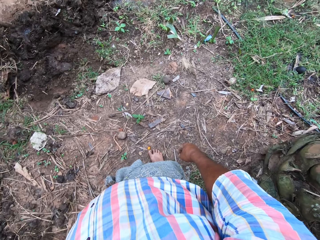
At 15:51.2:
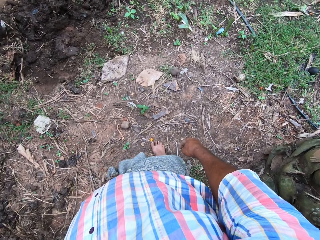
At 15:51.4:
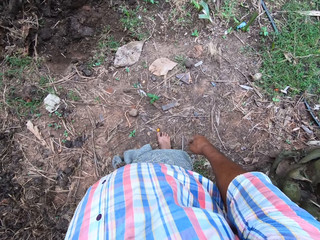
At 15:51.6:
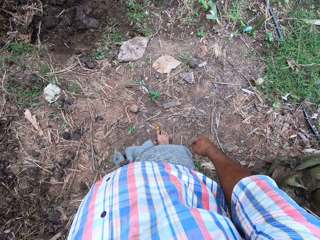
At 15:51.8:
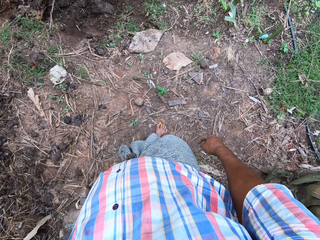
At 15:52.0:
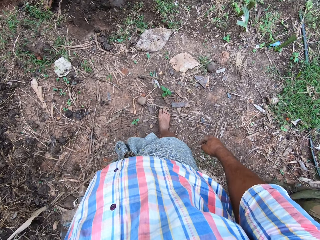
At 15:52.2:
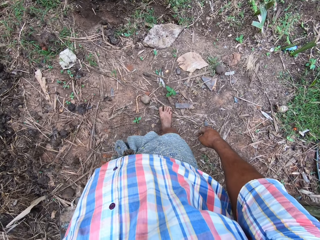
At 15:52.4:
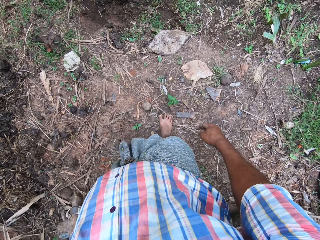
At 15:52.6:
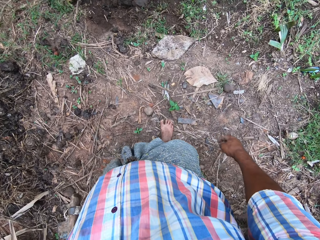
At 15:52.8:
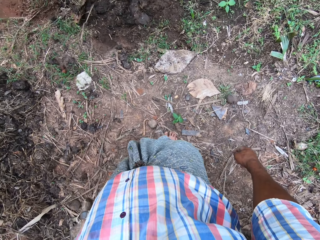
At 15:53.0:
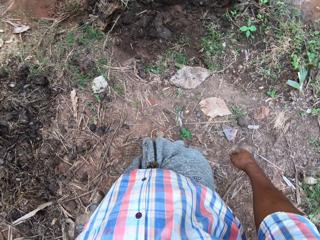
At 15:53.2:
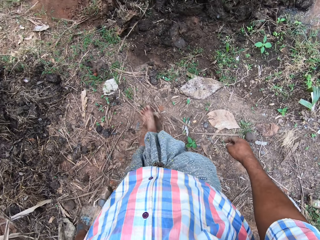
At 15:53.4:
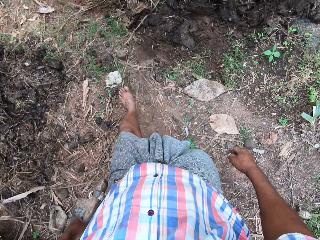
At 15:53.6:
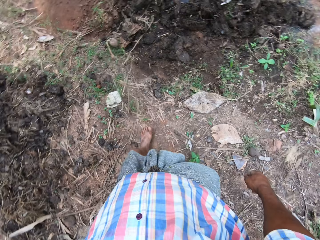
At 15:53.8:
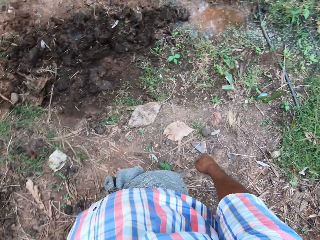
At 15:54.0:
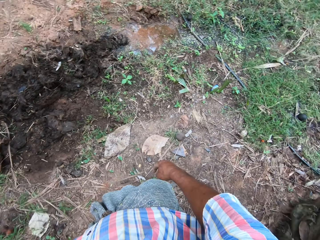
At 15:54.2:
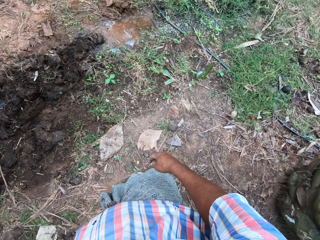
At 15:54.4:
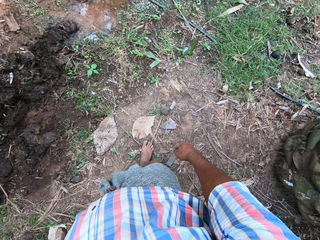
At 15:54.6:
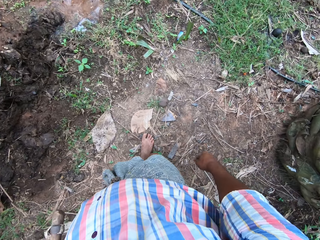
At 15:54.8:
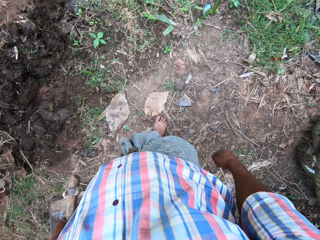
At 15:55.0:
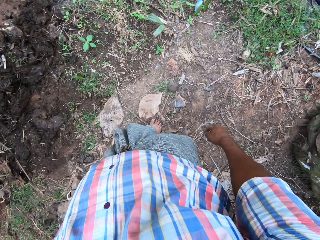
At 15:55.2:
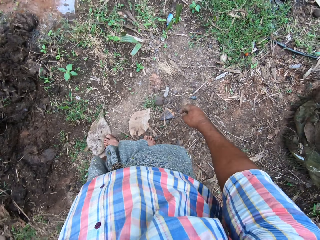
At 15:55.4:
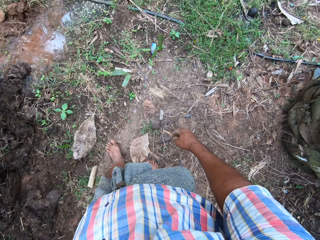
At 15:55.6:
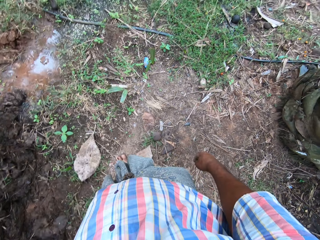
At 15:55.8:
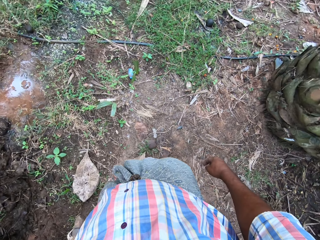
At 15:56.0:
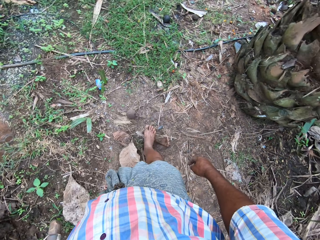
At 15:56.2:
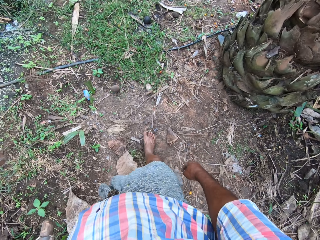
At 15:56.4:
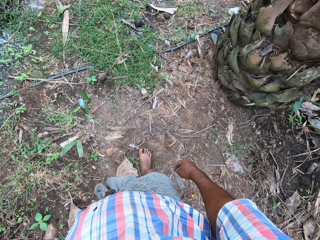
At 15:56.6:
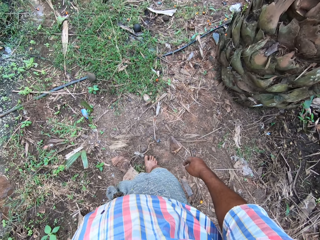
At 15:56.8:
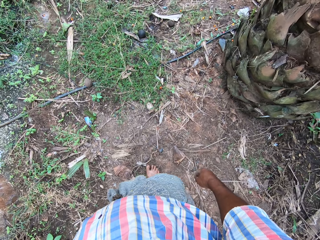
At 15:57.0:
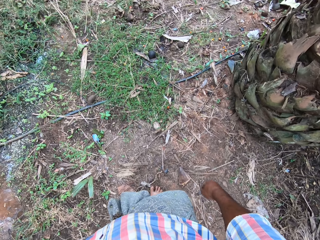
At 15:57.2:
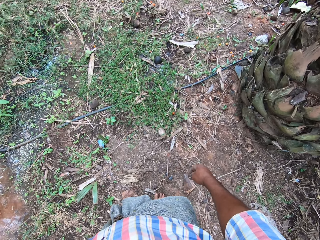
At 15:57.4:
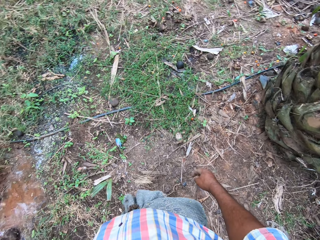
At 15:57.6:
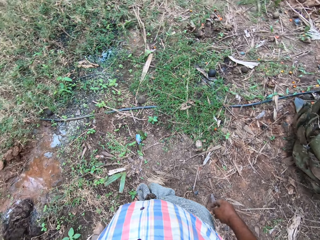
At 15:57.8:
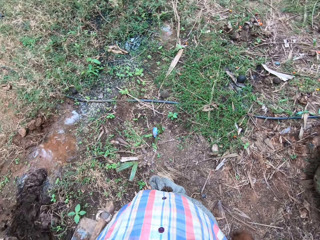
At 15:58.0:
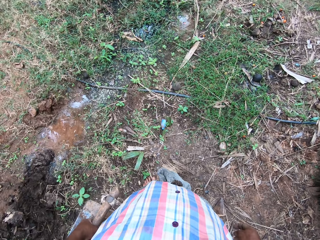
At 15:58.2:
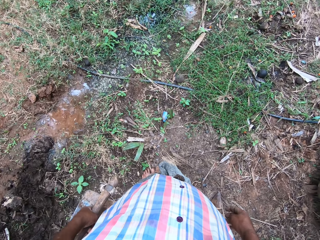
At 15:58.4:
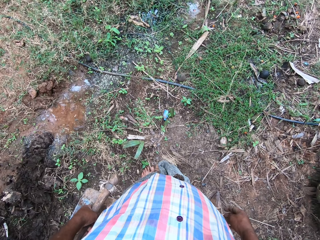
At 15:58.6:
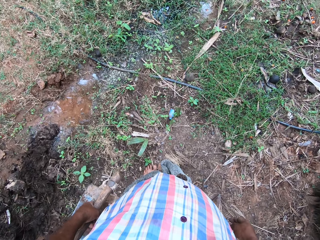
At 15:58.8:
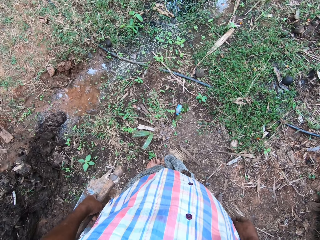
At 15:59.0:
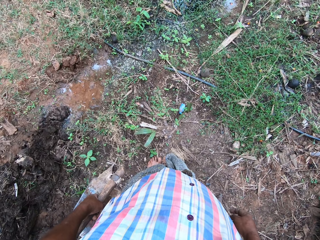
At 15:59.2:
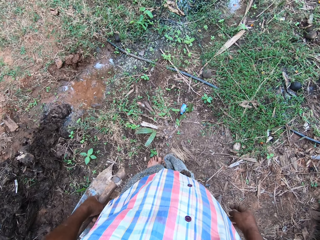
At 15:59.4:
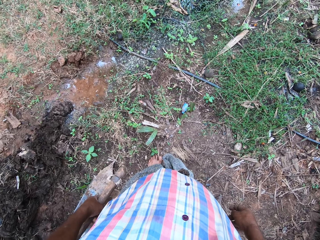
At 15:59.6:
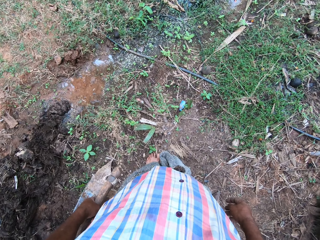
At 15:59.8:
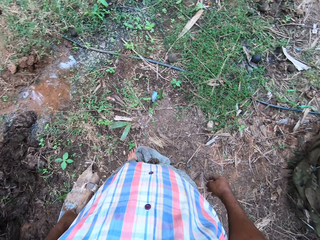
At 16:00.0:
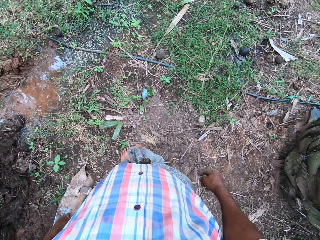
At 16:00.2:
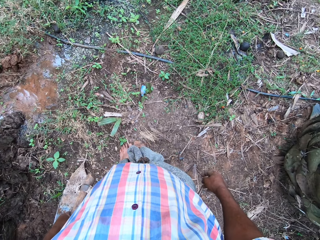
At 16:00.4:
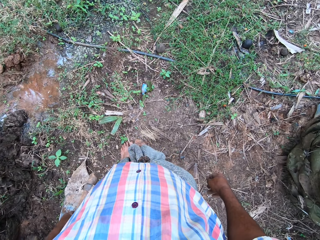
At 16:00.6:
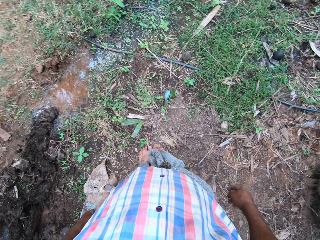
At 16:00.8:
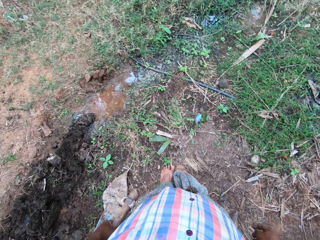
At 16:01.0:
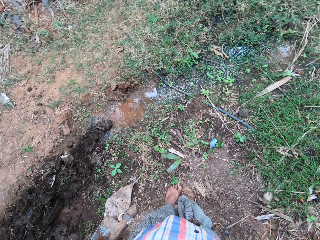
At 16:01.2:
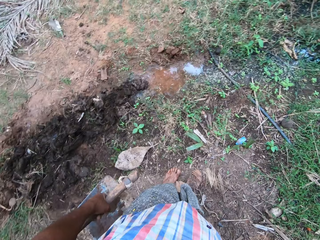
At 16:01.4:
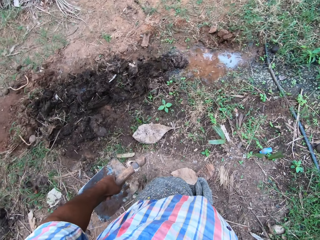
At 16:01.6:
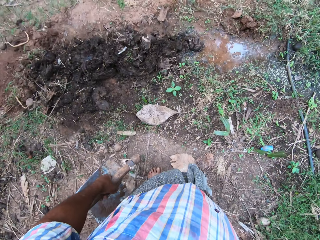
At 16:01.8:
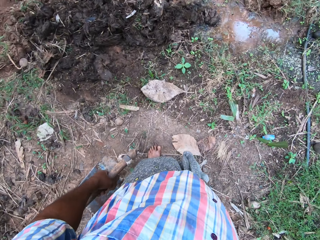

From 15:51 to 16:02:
The camera wearer walks around the farmland. They kick the stones.

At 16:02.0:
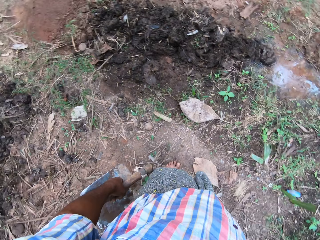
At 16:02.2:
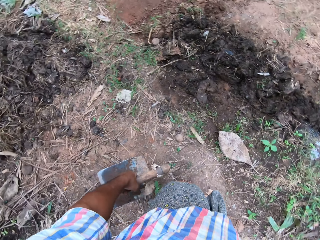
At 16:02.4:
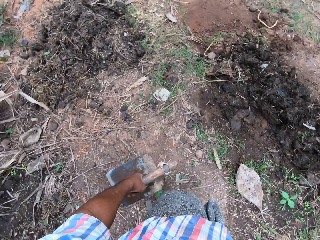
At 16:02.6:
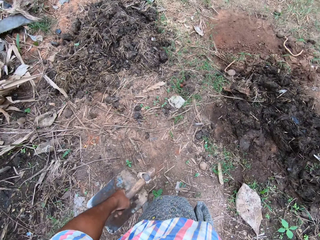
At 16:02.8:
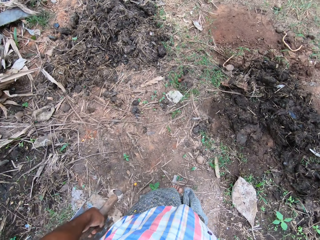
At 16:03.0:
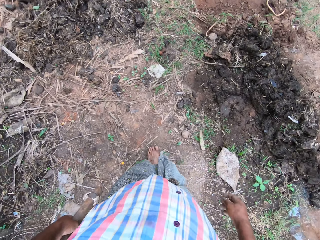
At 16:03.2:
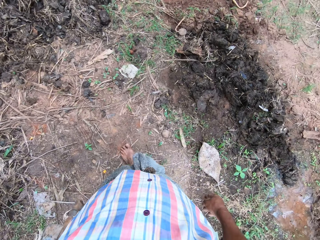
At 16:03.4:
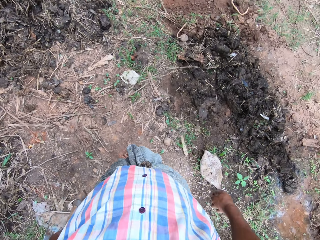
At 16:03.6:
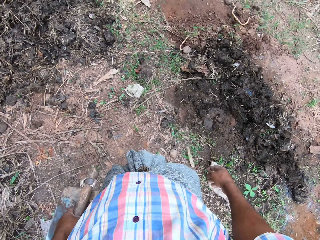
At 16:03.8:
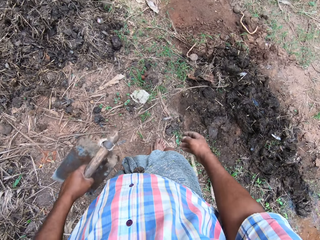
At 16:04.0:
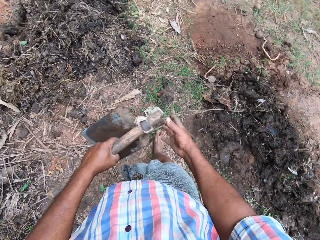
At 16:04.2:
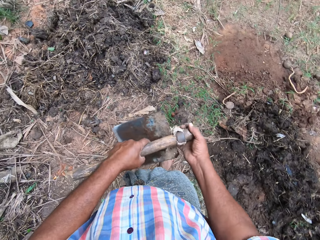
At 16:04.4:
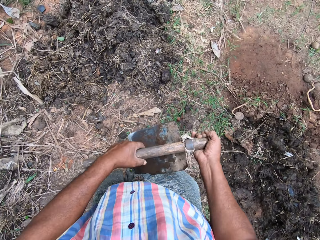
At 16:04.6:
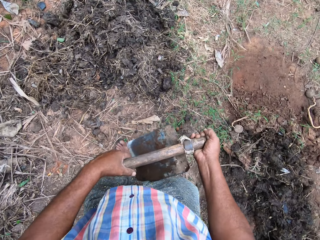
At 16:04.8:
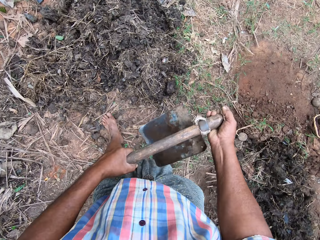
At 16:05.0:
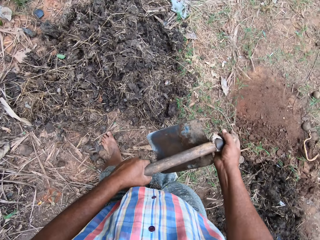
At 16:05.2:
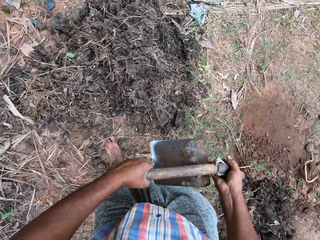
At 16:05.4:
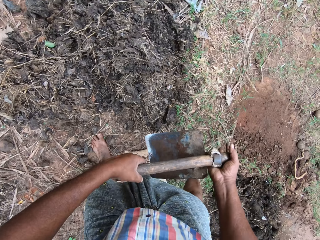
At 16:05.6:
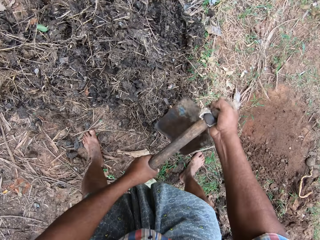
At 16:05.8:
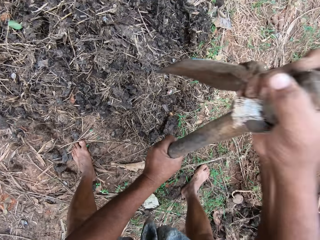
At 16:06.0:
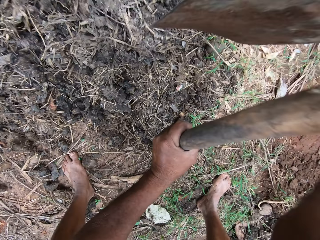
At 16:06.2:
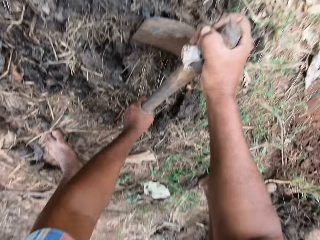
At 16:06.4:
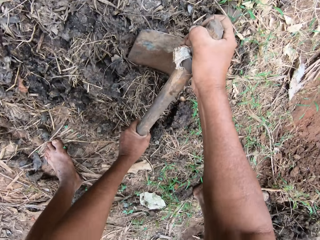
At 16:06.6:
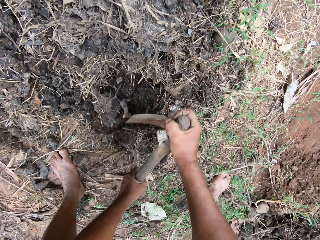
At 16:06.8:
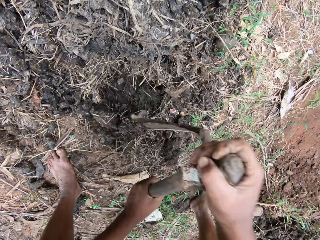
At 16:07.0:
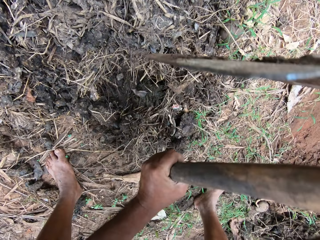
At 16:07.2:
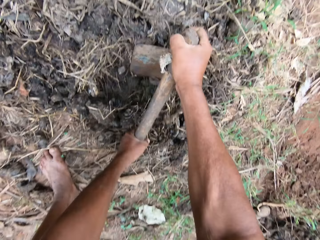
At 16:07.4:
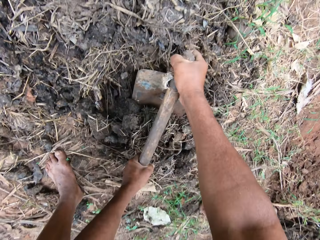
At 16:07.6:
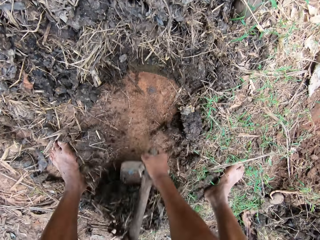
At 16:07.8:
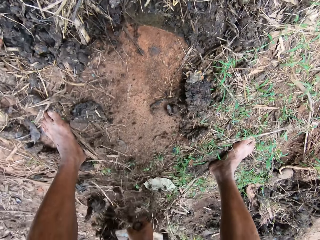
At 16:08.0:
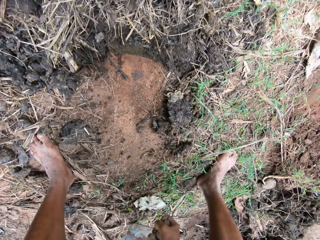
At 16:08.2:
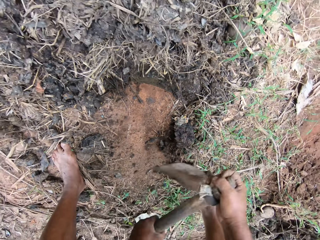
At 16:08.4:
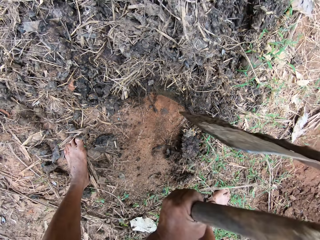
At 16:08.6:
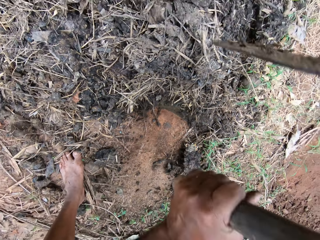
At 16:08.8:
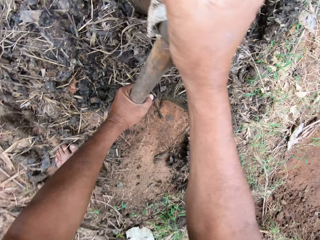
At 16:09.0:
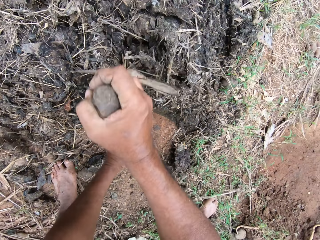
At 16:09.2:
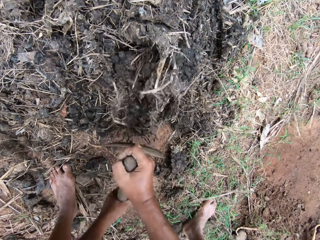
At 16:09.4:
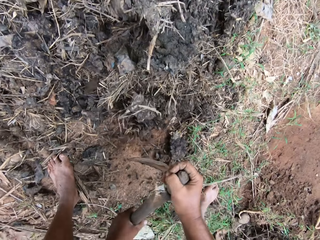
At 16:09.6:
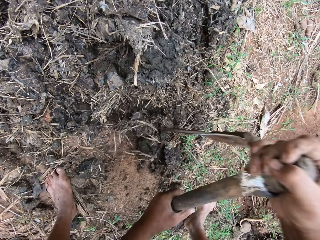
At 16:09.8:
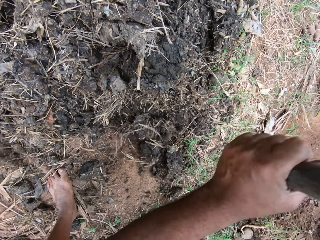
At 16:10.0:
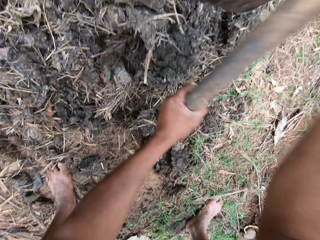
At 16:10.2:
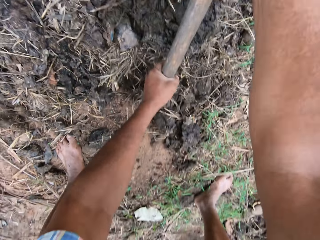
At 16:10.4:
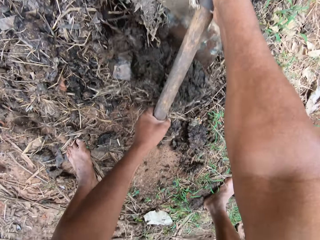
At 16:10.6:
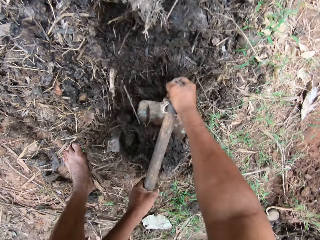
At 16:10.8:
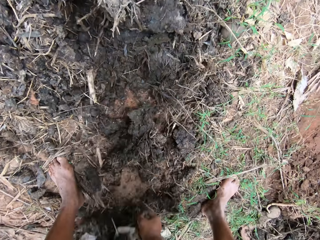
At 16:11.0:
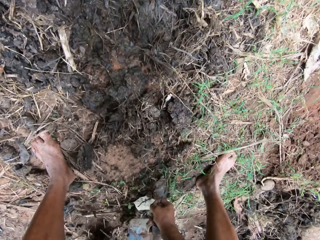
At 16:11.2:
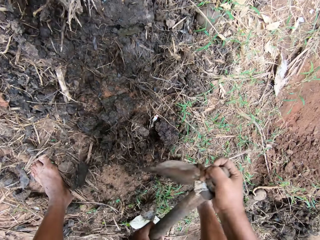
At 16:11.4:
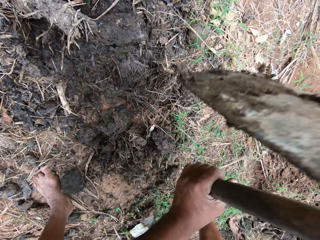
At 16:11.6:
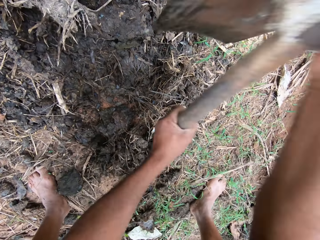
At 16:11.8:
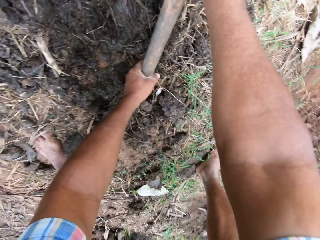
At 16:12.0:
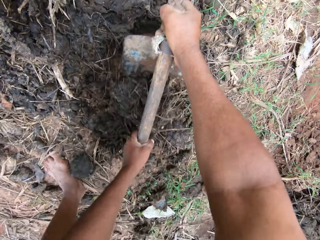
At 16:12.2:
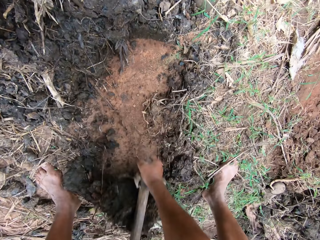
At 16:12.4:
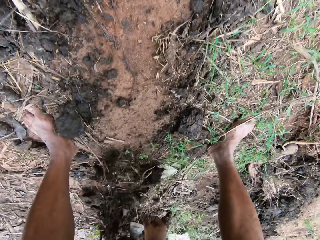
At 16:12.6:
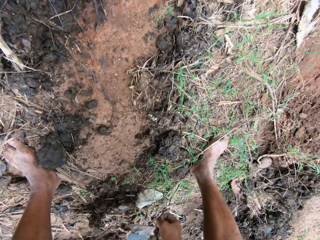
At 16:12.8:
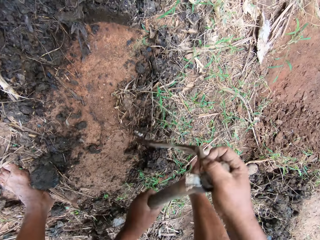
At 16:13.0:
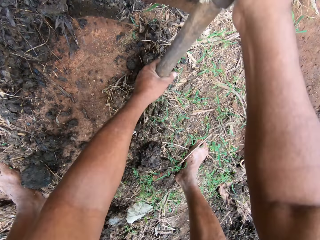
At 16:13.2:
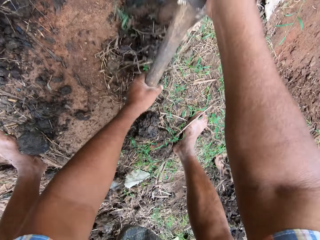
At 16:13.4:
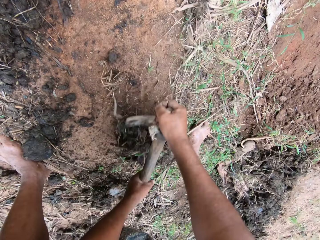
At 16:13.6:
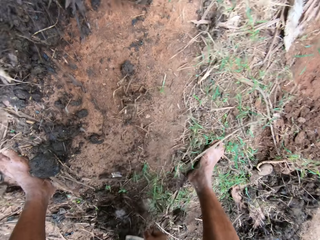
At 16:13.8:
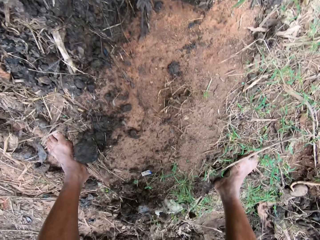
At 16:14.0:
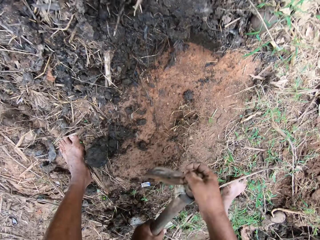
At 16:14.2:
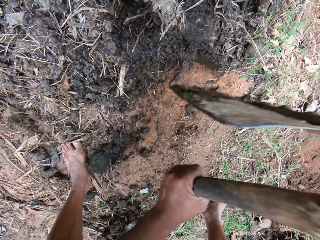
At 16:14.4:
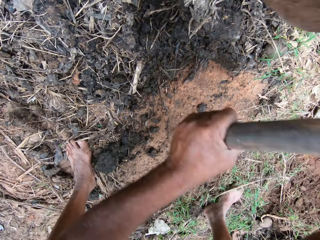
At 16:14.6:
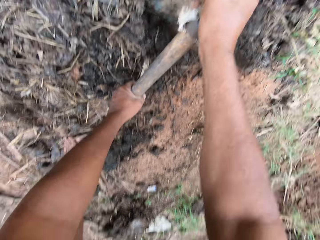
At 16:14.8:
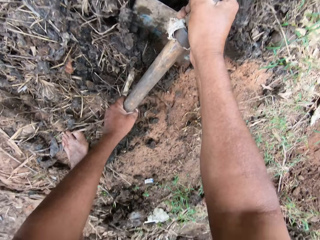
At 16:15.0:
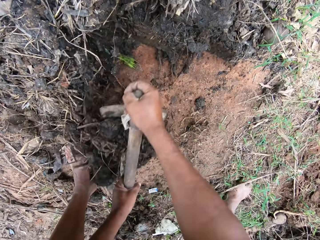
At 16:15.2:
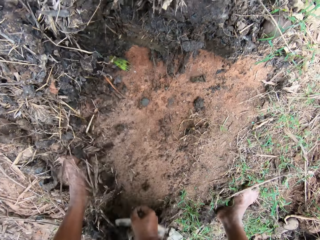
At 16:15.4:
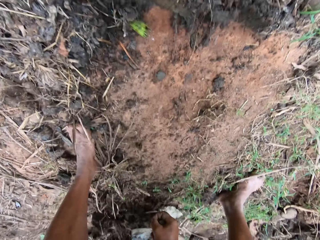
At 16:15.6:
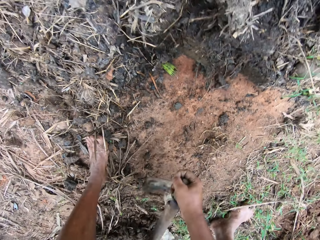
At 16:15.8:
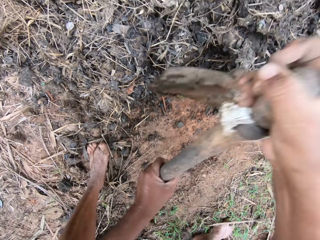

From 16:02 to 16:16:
The camera wearer walks around the farm. They till the soil with a hoe.
